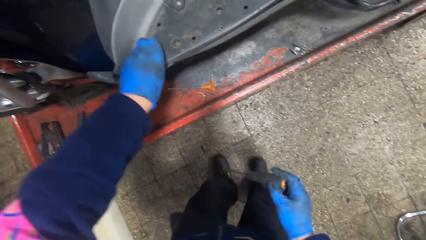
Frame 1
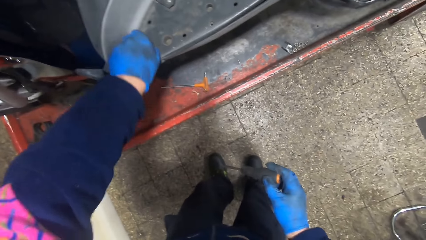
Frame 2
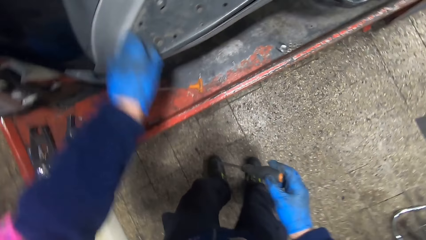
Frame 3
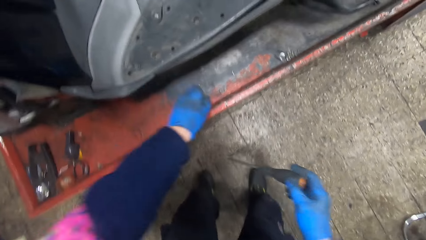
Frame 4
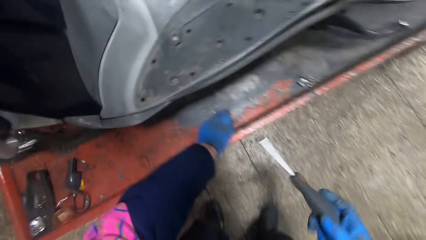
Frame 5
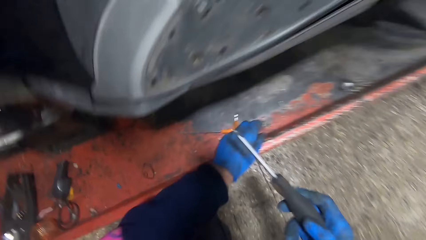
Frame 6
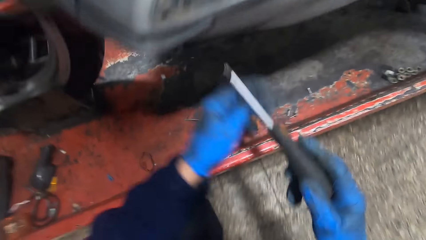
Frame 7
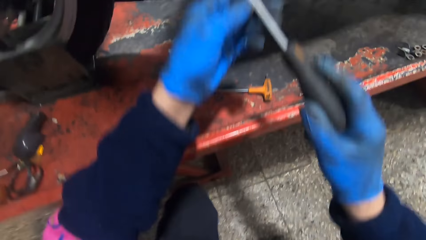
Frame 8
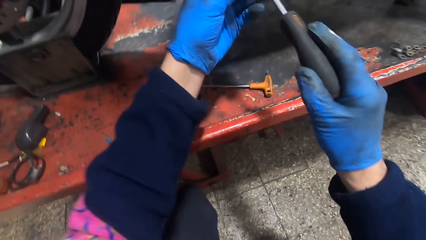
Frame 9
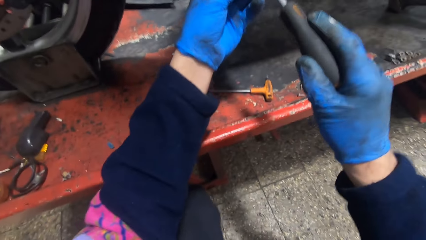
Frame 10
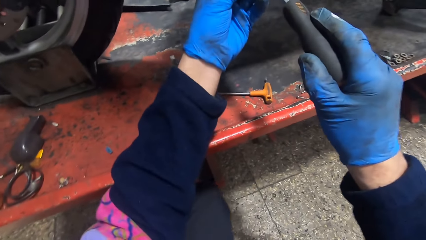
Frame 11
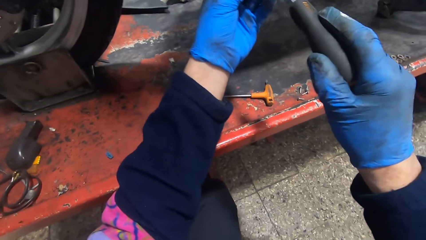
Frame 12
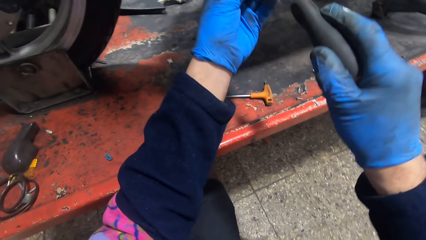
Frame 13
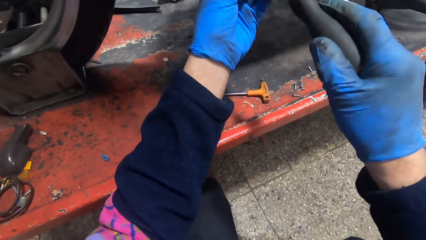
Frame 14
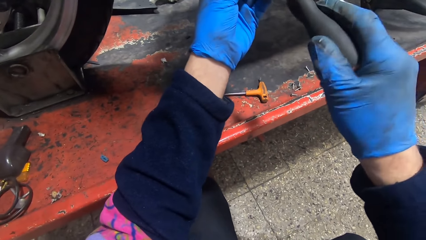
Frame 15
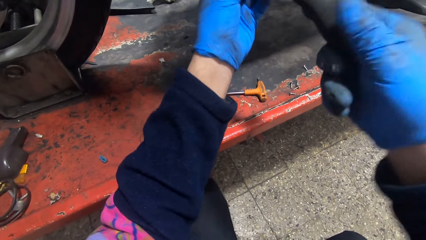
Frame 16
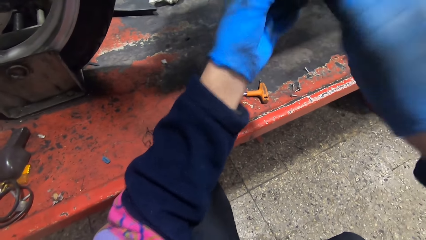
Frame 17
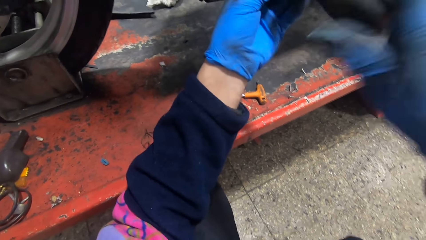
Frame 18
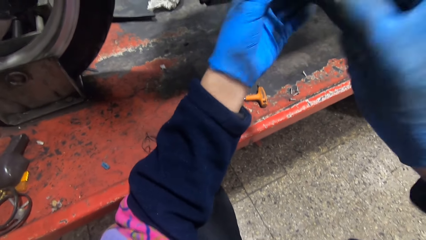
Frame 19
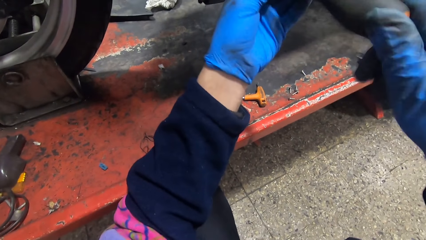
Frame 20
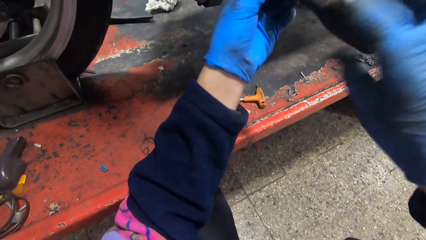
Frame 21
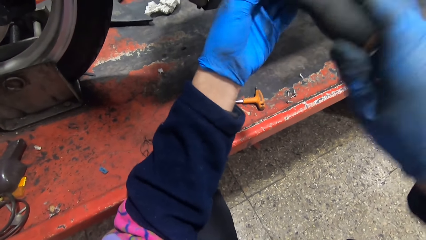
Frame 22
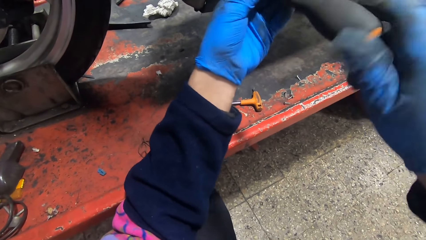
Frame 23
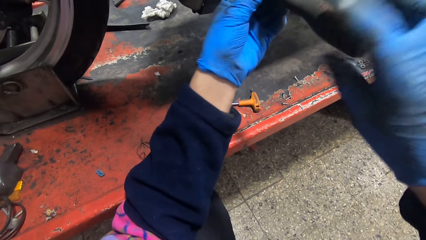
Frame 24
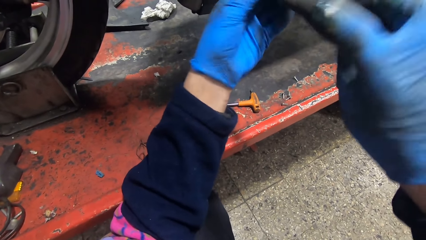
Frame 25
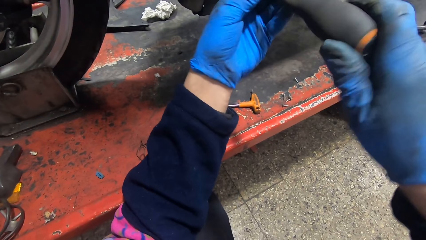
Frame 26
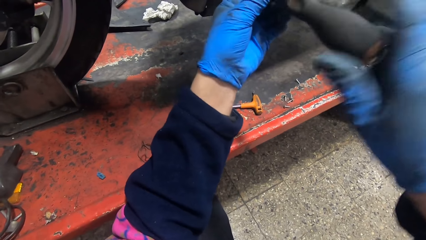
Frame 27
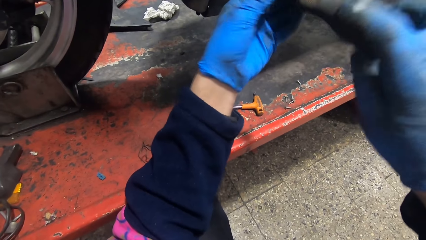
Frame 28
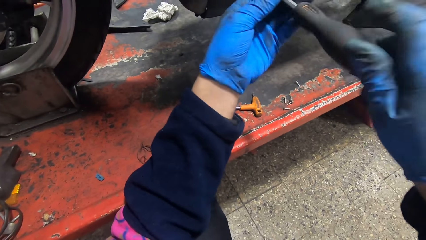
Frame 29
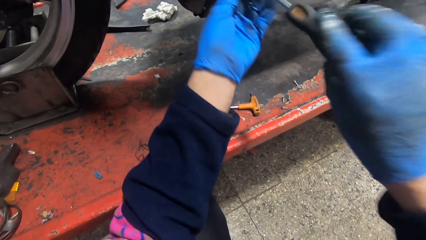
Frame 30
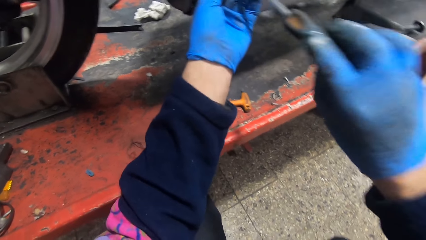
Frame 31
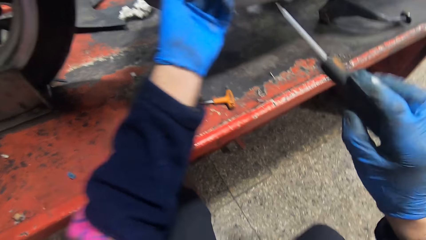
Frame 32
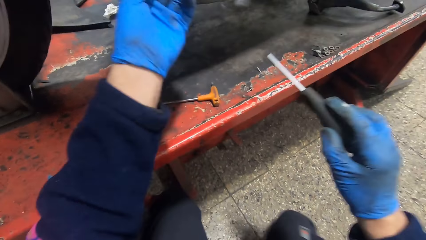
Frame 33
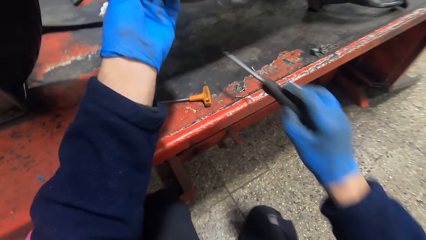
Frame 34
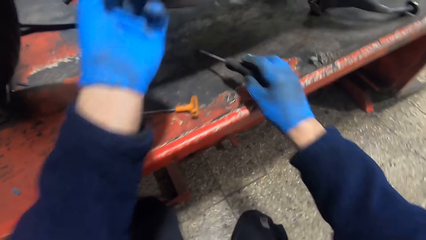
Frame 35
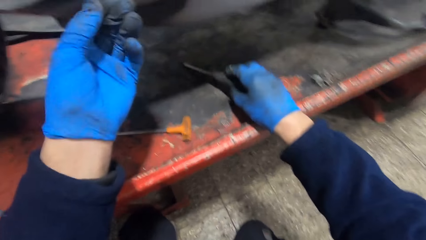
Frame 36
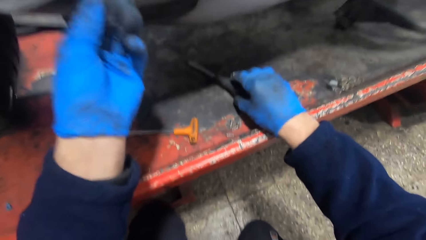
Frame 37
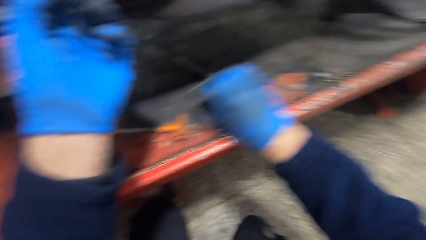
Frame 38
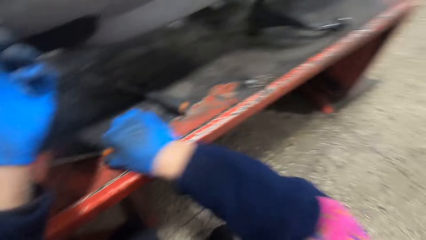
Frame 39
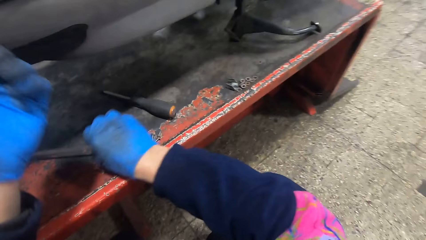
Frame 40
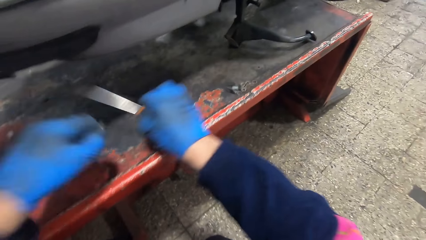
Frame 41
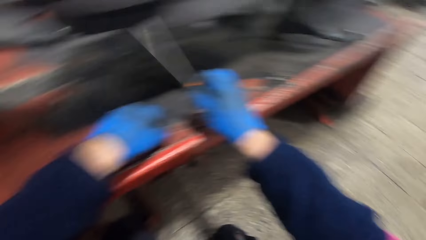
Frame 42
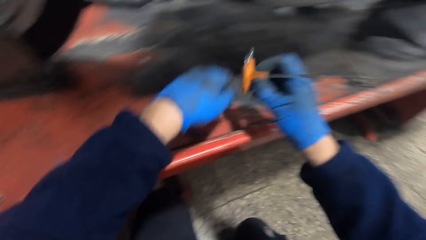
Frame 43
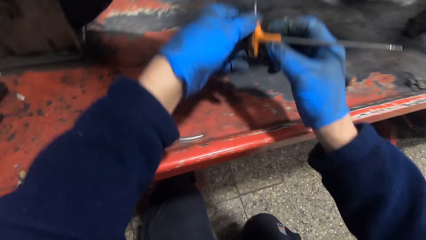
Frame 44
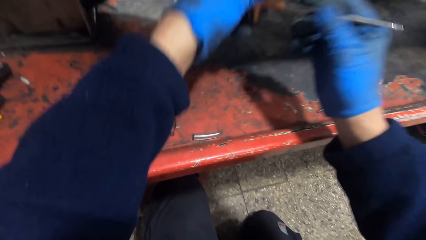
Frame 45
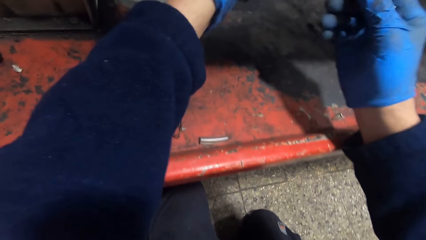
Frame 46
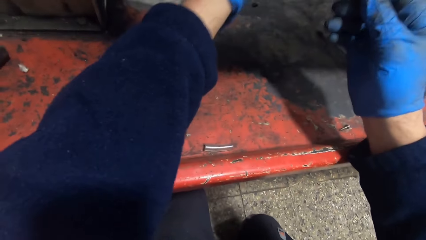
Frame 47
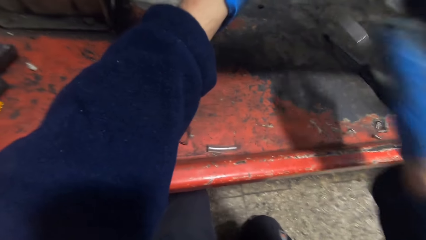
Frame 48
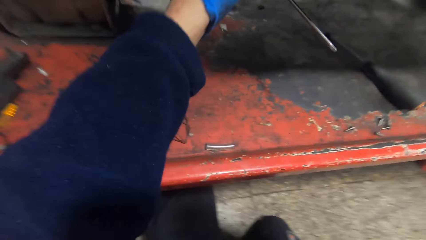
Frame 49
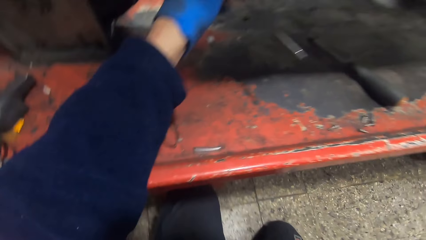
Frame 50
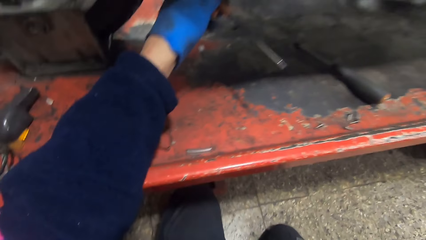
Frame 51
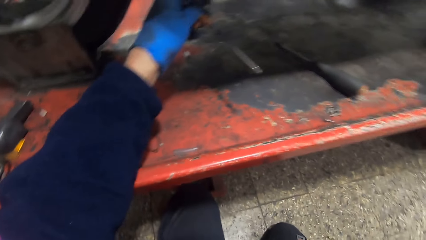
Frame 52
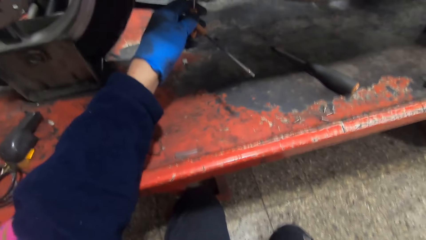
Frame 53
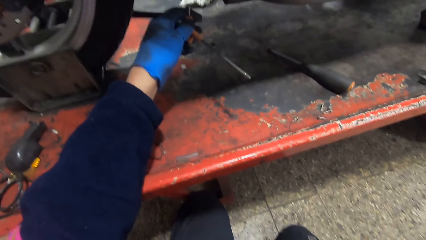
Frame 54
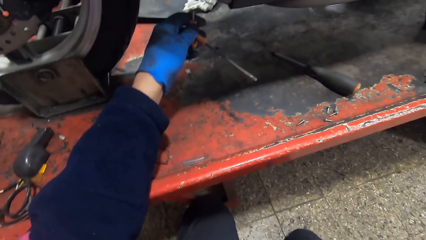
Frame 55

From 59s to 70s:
The camera wearer drops the screw on the table with his left hand. He loosens a screw under the motorcycle with his two hands. He removes the screw with a screwdriver. He drops the screwdriver in his right hand on the table. He picks up the L handle screwdriver from the table with his right hand. He drops the screw on the workbench with his left hand. He sets the screwdriver under the motorcycle with his two hands. He removes the screws under the scooter with the L handle screwdriver.
